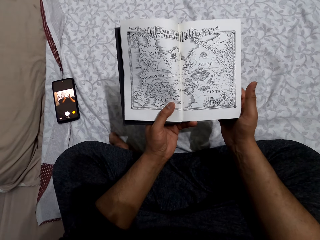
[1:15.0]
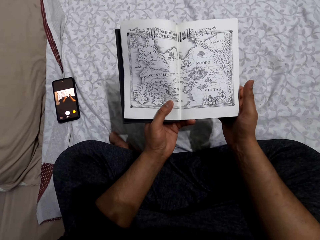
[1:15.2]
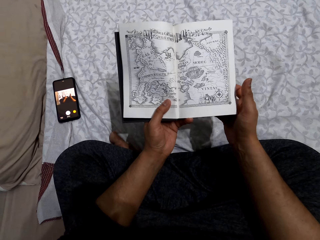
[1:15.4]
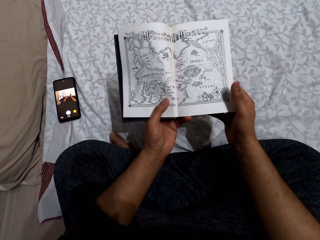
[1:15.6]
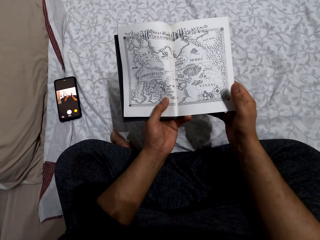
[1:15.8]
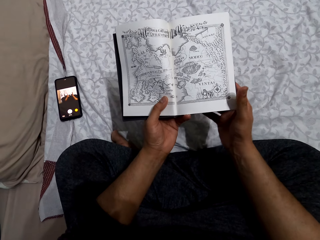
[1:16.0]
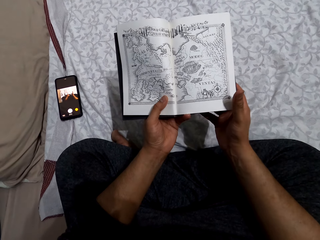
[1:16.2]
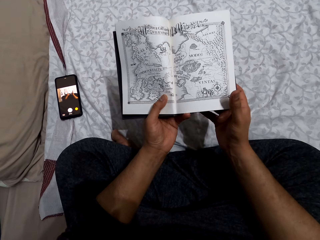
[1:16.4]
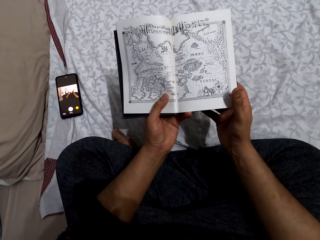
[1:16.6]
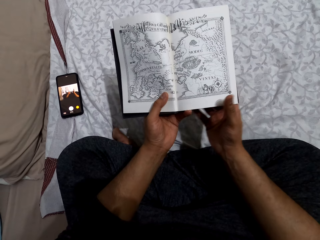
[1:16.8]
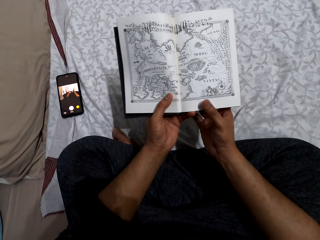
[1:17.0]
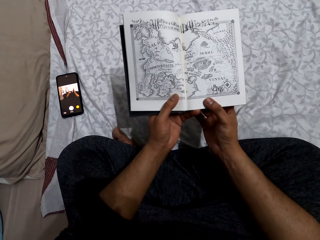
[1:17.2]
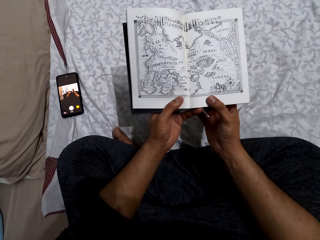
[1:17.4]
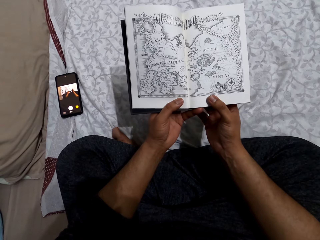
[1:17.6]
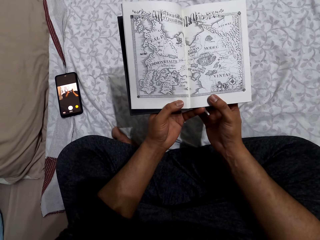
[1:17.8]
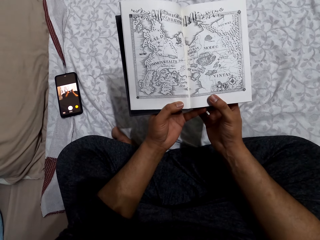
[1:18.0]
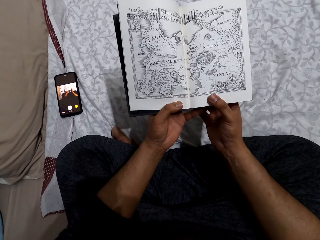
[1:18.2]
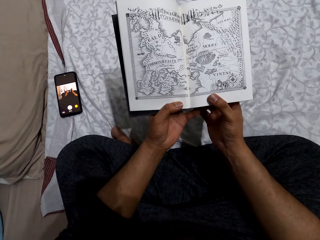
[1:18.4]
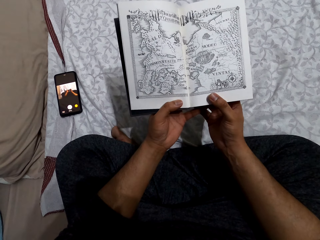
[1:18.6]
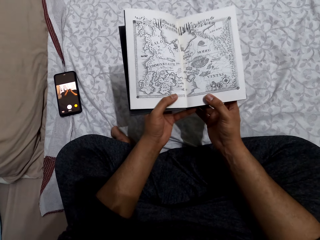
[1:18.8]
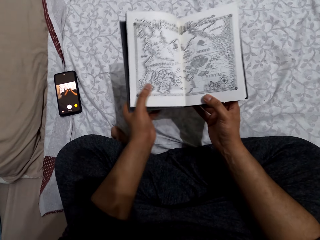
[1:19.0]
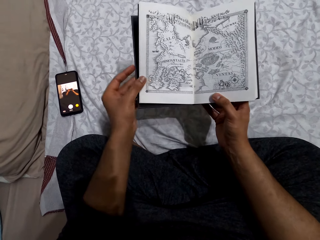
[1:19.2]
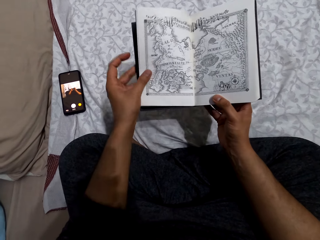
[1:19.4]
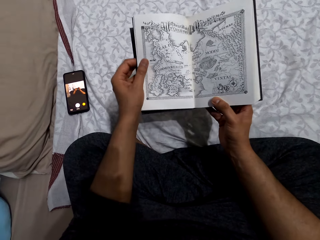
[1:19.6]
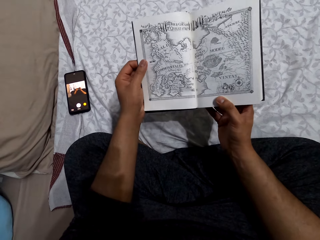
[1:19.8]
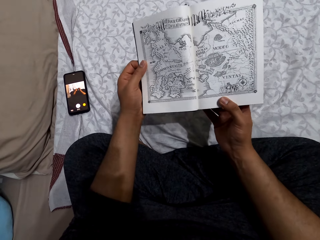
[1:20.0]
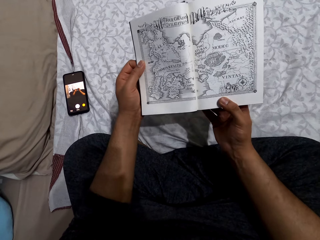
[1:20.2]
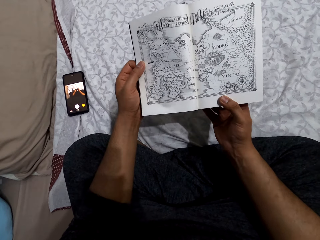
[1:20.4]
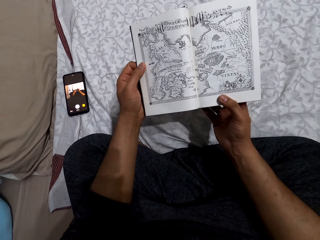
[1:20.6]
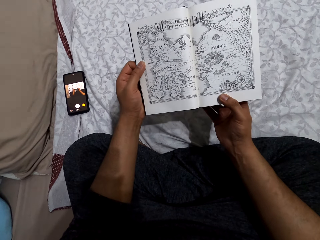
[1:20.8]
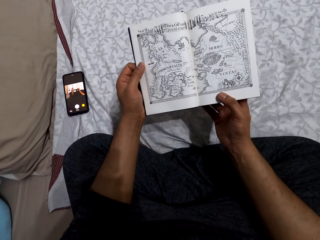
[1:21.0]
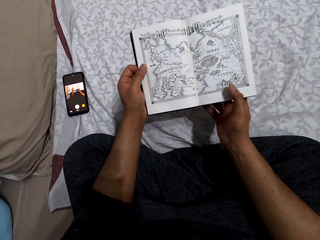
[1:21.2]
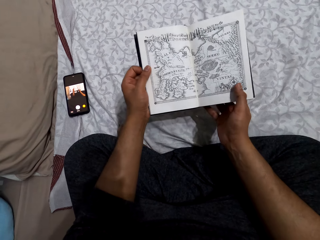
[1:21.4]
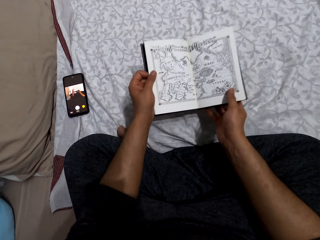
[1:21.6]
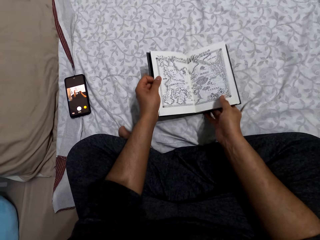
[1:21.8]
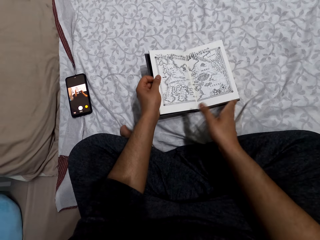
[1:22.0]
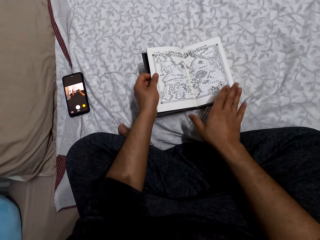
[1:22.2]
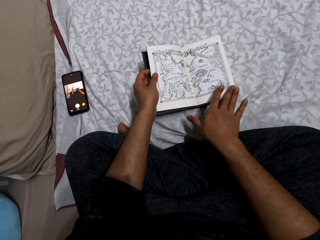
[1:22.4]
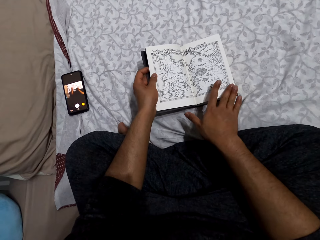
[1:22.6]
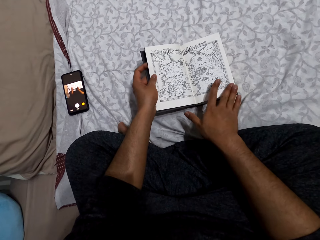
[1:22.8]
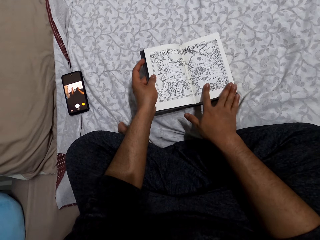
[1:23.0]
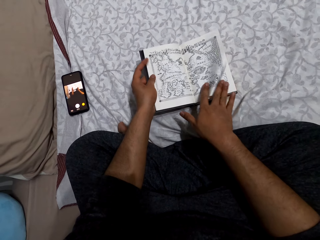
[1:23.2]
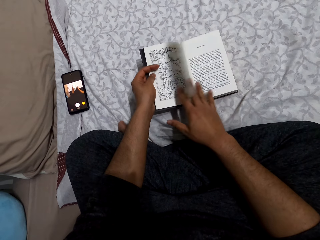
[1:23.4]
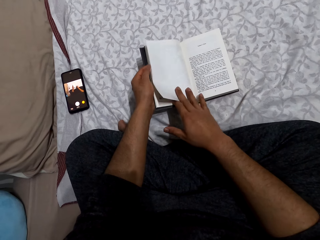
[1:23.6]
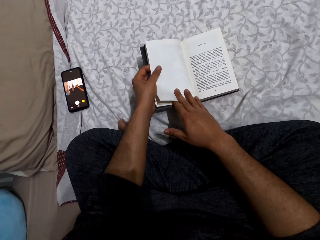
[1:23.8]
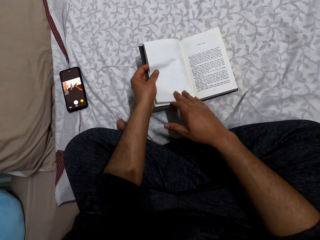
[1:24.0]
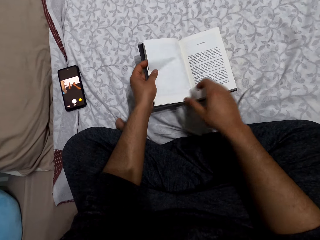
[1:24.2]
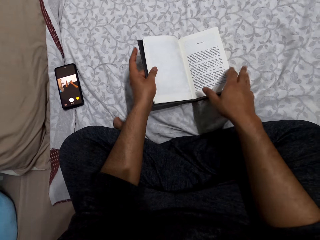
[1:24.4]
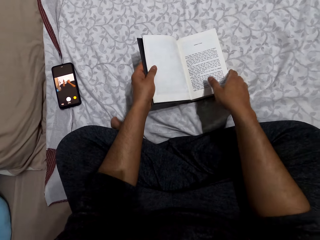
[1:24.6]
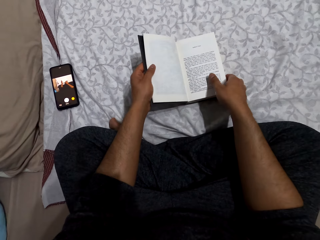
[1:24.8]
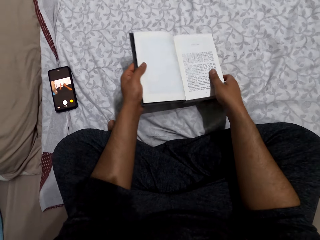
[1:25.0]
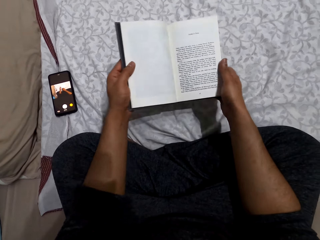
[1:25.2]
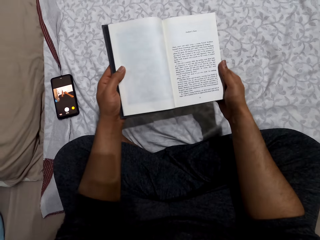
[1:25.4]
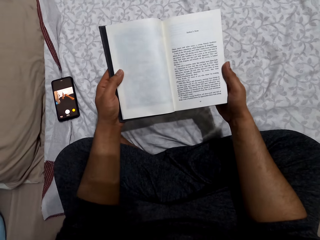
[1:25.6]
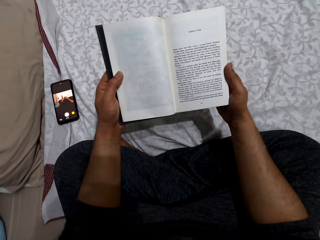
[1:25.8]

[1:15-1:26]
The camera wearer moves his right hand on the book. He moves his left hand on the book. He reads the book. He places the book on a bed. He flips the book.

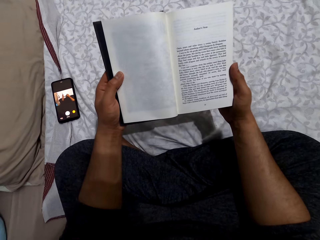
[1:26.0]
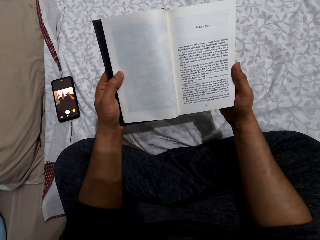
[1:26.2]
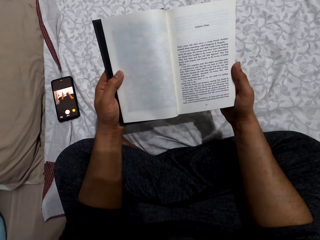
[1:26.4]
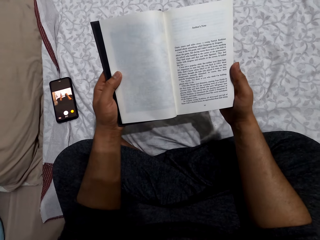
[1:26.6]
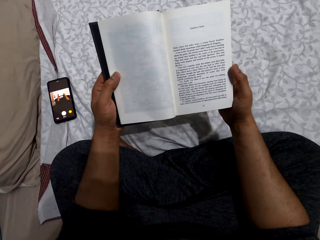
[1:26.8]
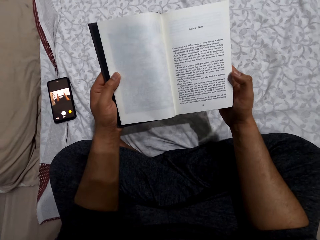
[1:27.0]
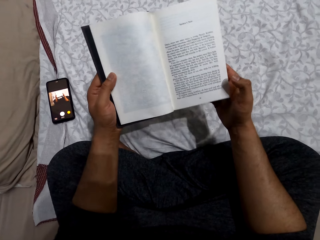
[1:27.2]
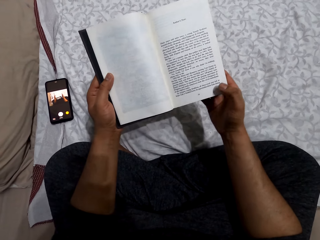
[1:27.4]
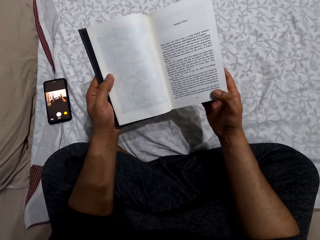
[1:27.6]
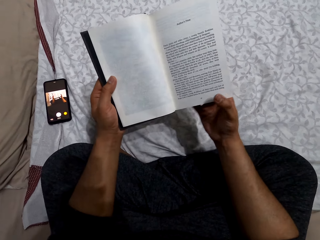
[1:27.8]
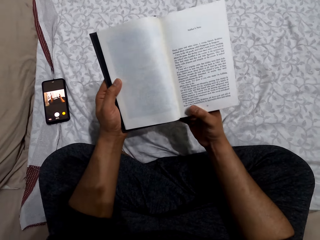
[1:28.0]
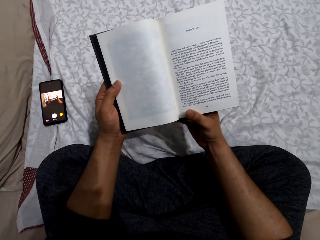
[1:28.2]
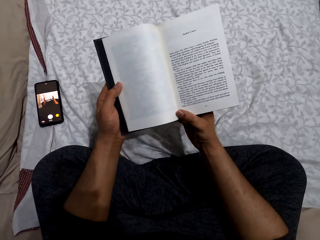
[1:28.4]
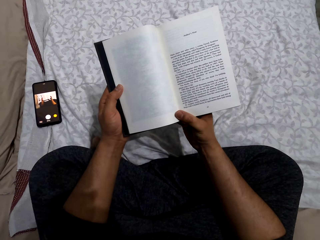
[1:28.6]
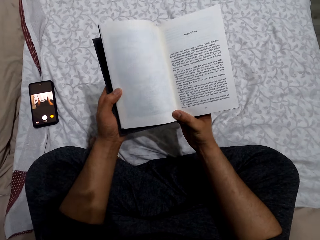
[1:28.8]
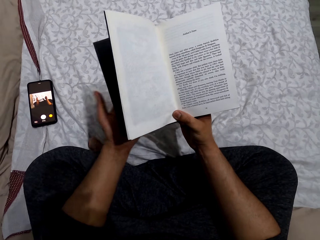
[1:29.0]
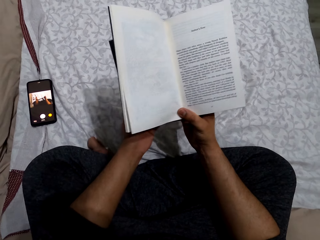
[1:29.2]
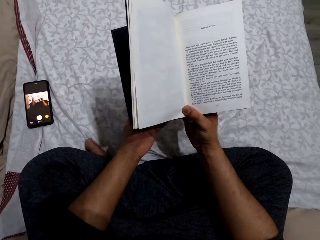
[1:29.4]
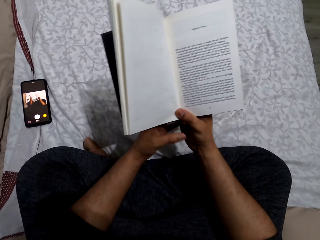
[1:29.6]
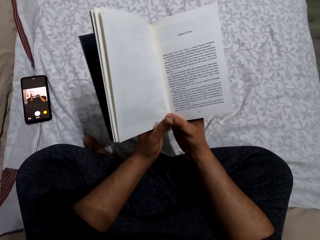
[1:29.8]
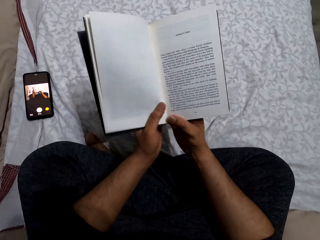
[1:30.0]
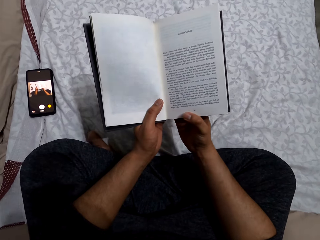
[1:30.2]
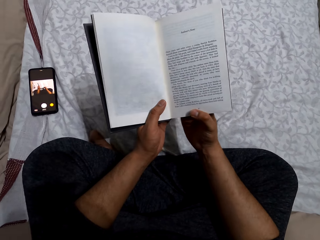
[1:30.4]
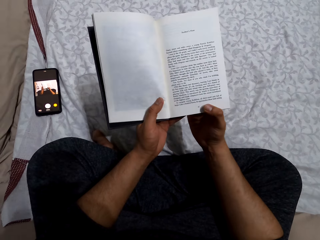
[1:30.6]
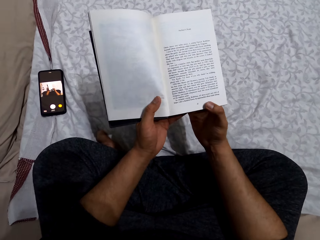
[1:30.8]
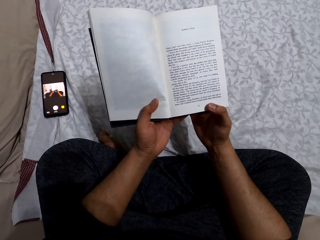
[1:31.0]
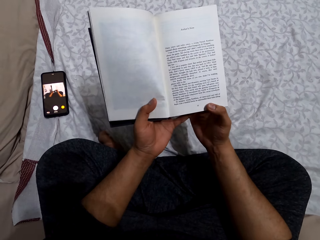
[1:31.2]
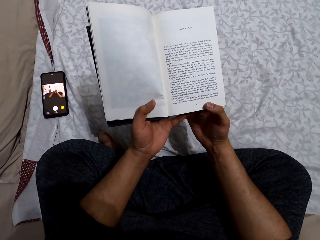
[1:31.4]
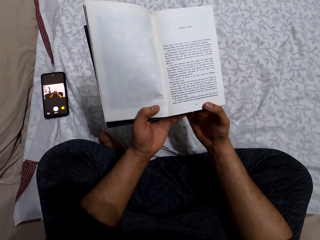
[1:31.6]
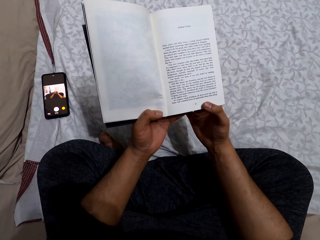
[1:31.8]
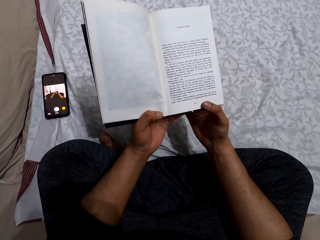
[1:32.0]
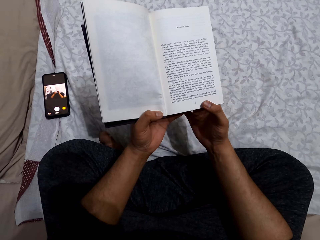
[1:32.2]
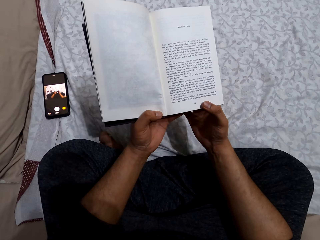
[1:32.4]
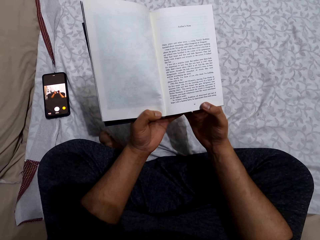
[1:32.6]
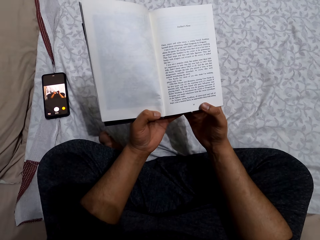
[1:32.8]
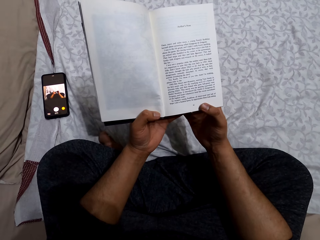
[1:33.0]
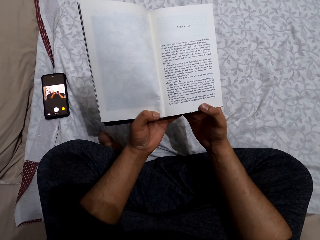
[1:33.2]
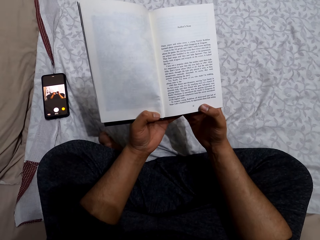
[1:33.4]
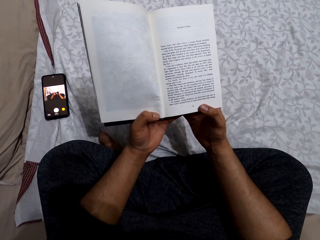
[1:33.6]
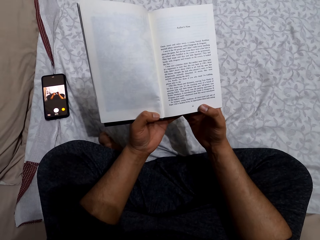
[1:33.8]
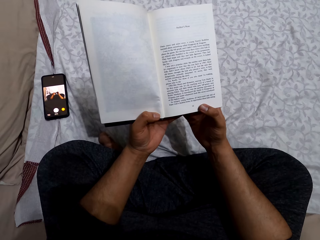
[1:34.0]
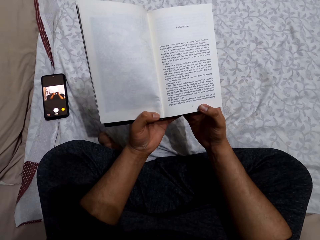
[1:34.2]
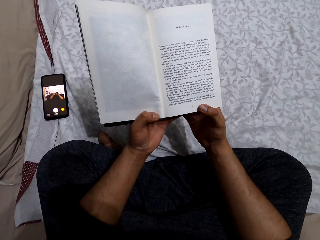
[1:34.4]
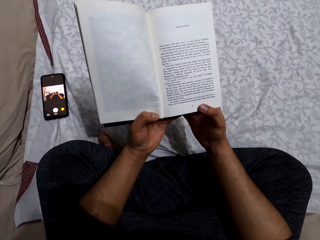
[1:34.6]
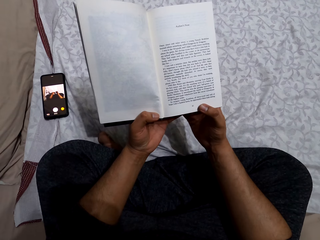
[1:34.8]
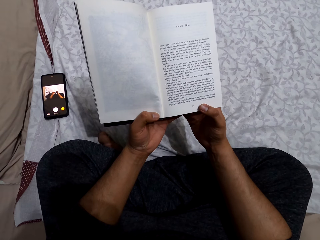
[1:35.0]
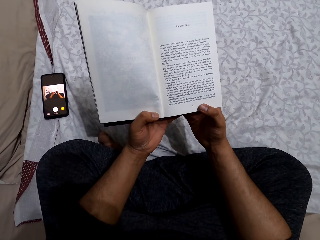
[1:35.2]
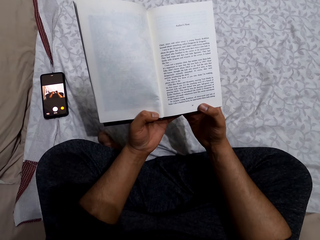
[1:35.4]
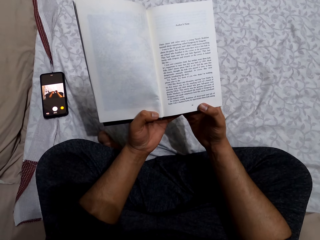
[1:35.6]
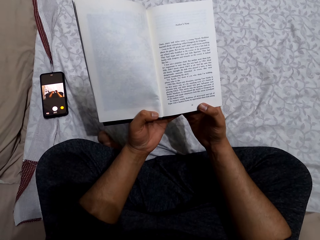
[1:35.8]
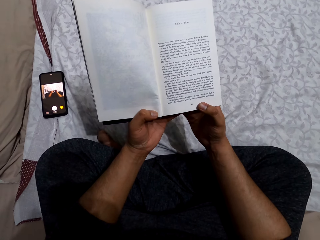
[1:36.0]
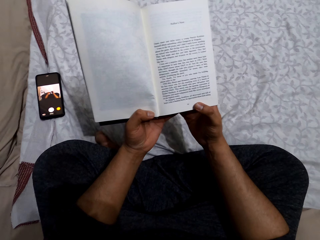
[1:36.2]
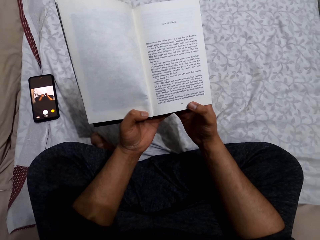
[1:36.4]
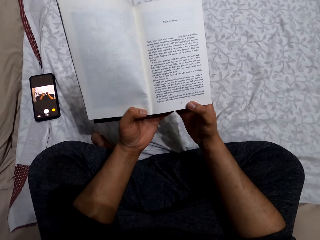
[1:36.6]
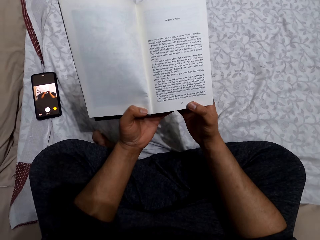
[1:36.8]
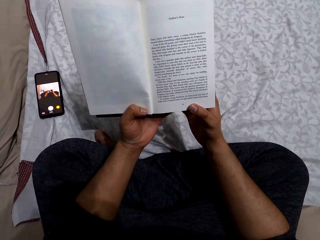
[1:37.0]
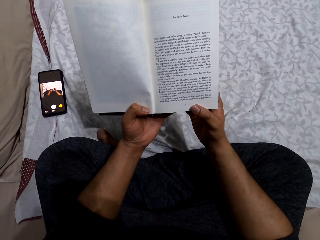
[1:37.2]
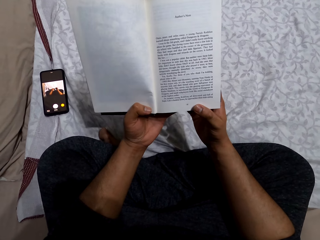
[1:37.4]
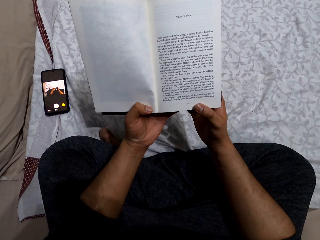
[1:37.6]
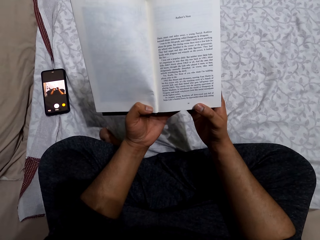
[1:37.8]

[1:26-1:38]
The camera wearer lifts the book from a bed. He reads the book. He moves his right hand on the book. He holds the book with his left hand. He reads the book.
